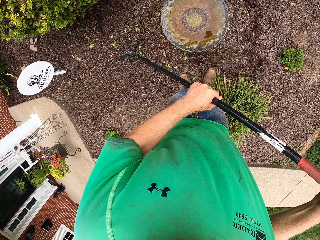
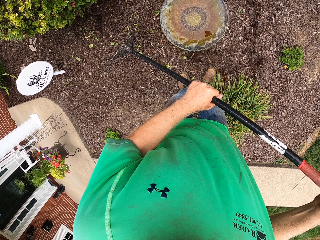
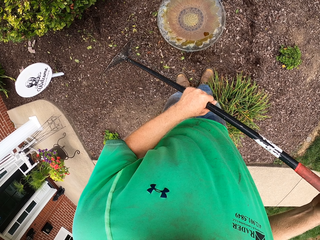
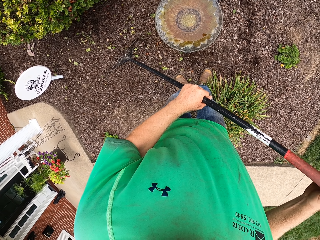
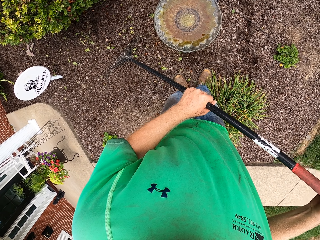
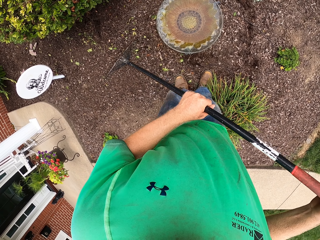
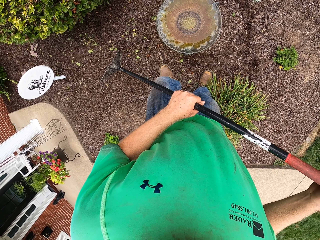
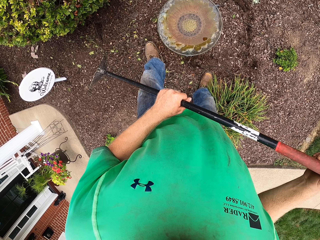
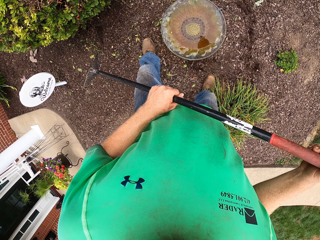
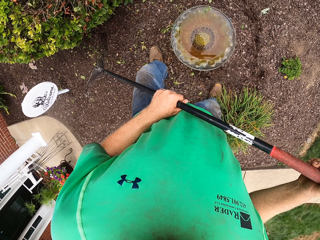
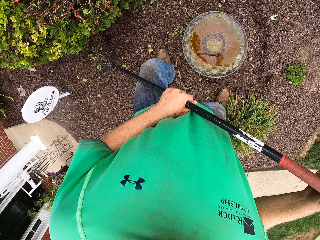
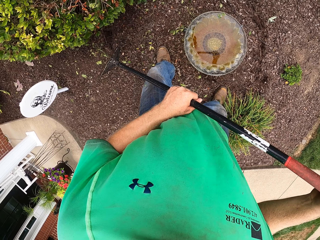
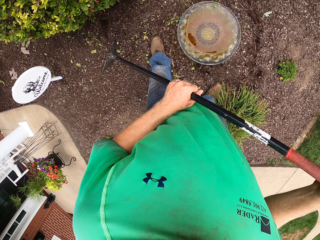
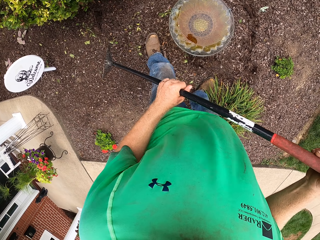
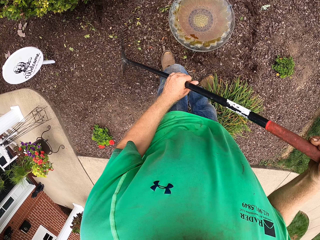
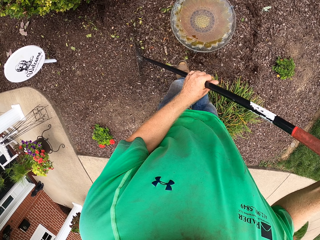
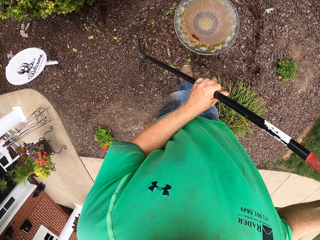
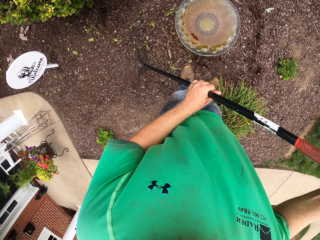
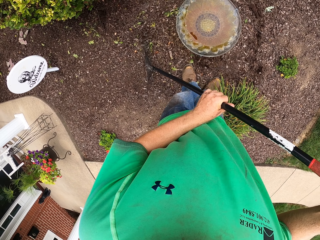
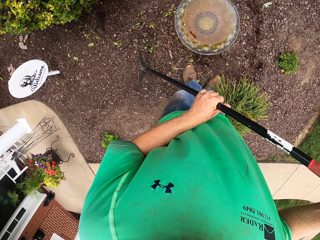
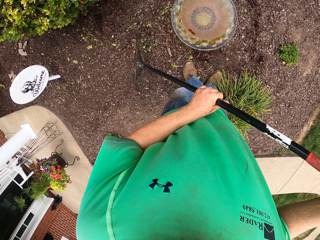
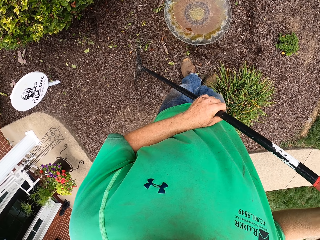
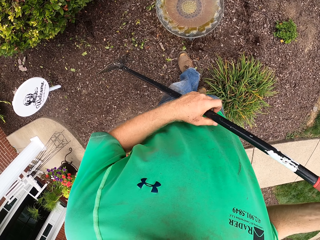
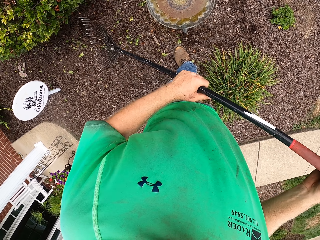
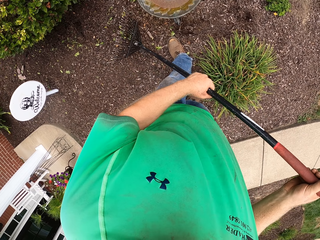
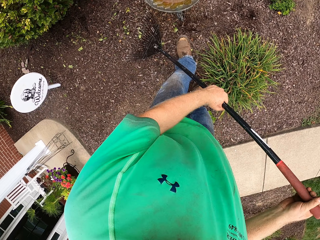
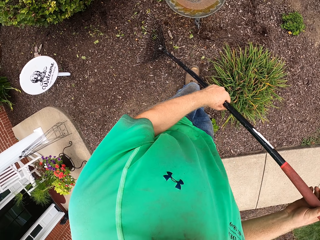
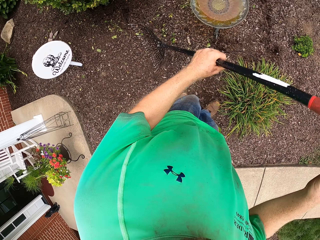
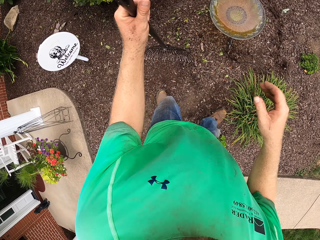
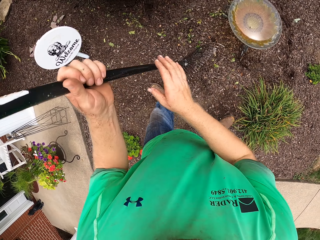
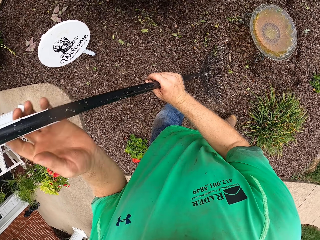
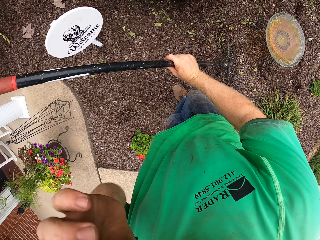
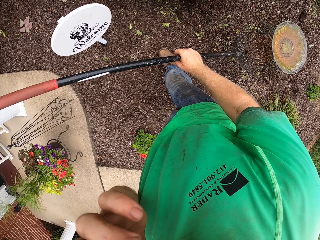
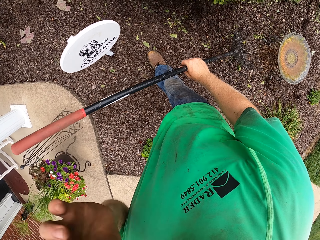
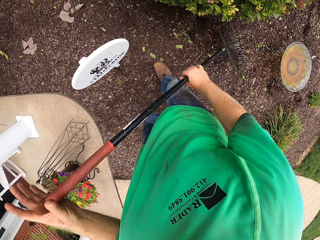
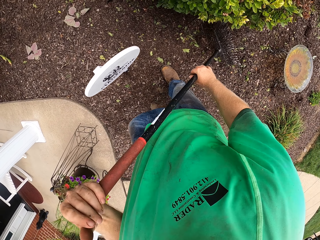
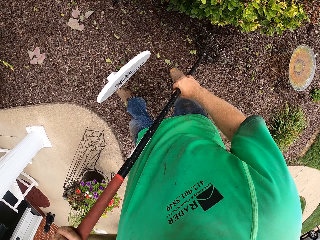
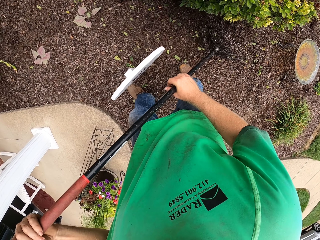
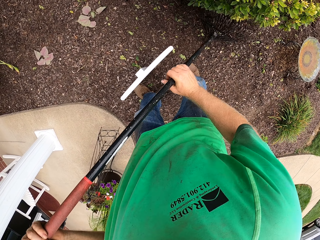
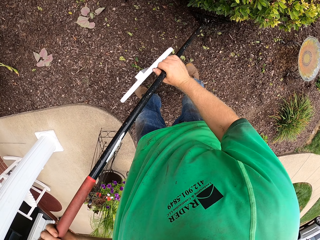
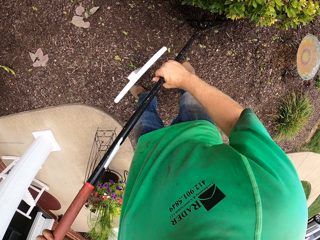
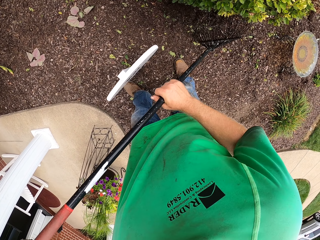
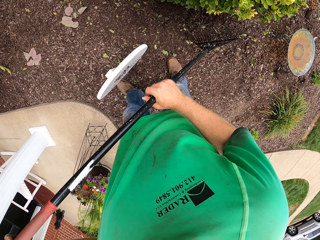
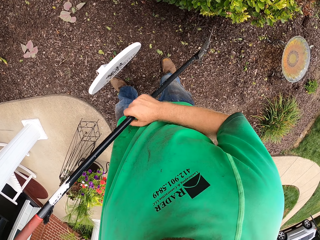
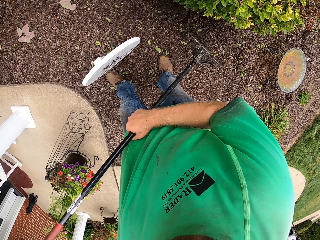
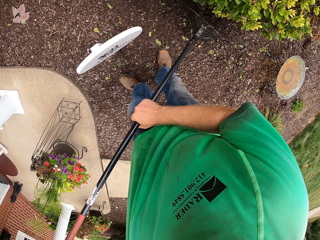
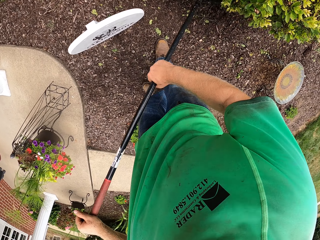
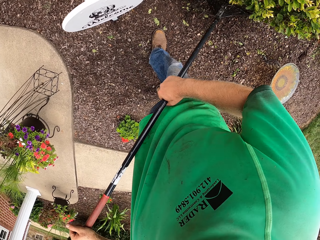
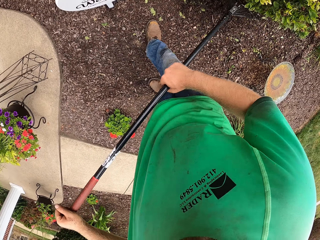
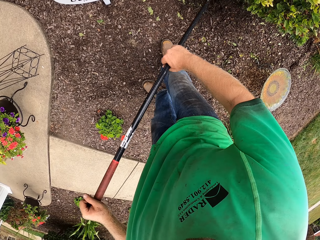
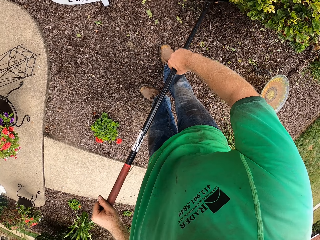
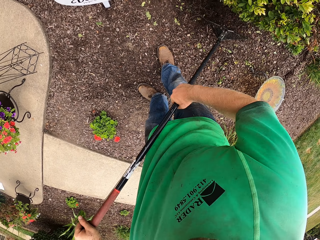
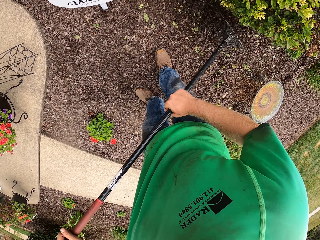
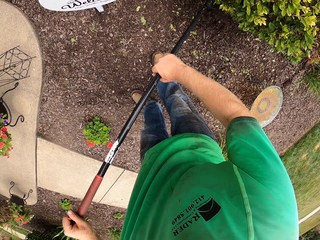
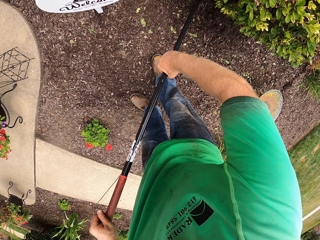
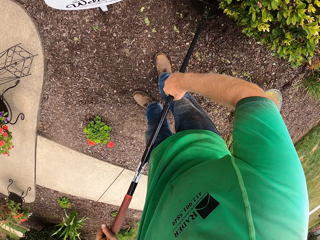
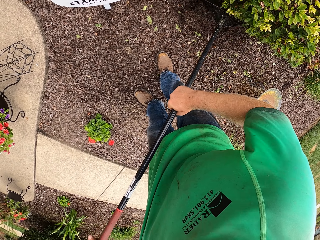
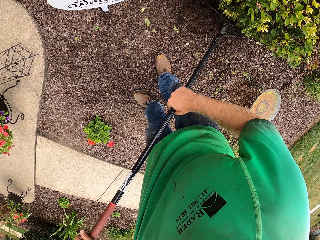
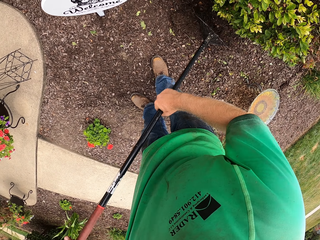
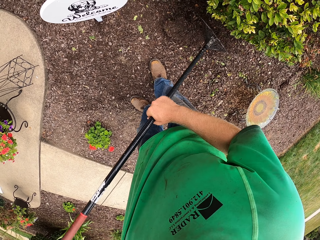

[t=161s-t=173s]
The camera wearer stomps his left foot on the ground. He rakes the leaves on the ground with the rake in both hands. He removes his left hand from the rake in his right hand to his face. He wipes the face. He holds the rake with both hands and rakes the leaves on the ground with the rake in both hands. He covers the cable with the leaves.

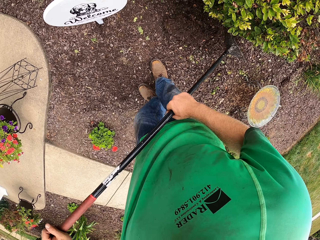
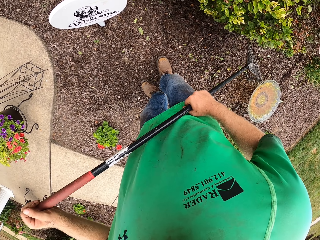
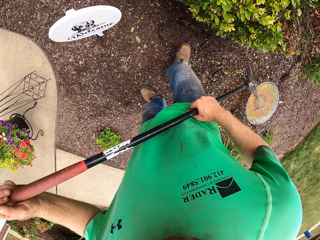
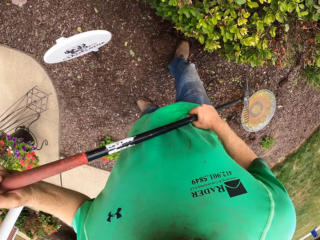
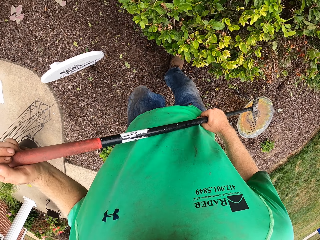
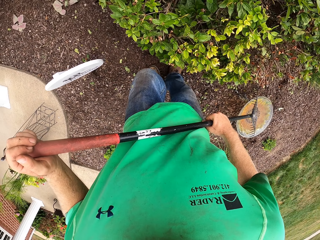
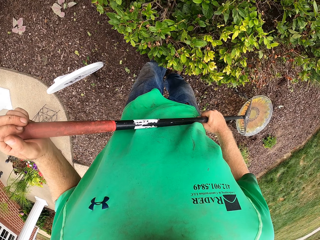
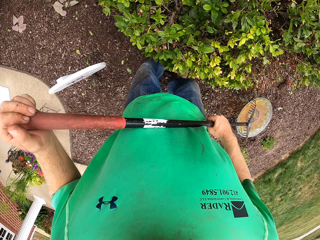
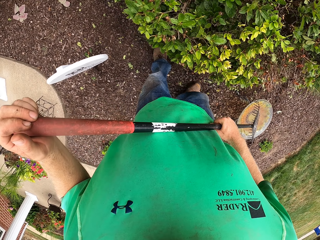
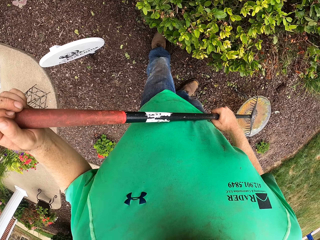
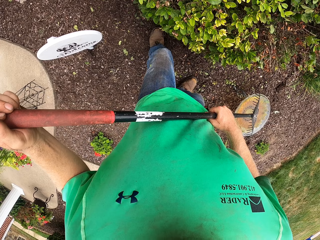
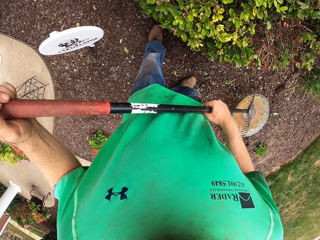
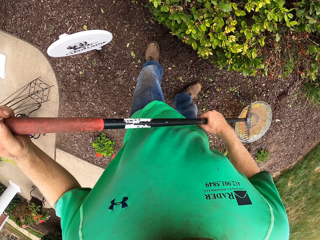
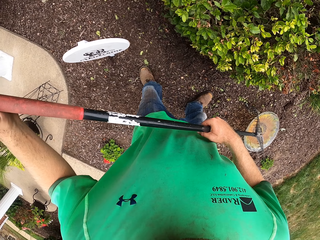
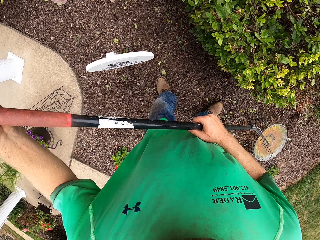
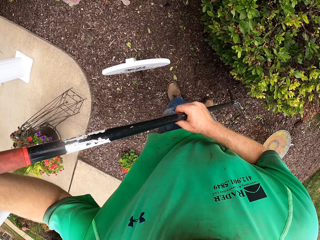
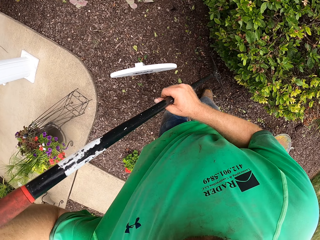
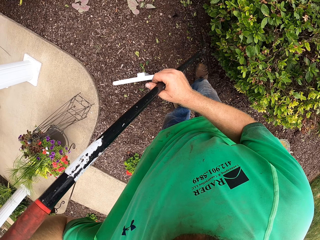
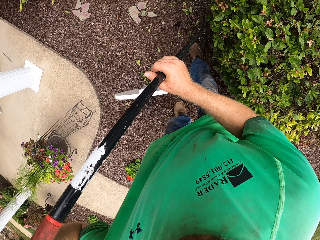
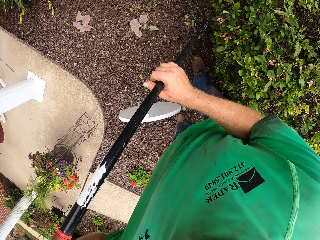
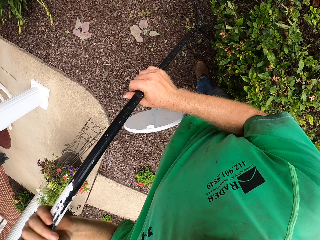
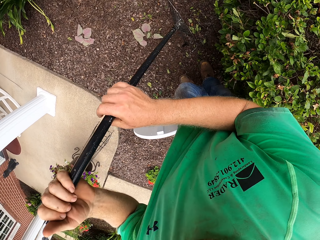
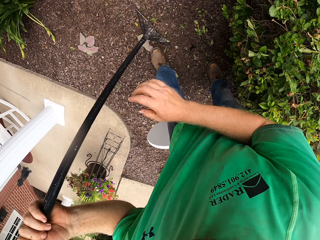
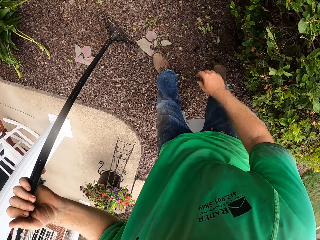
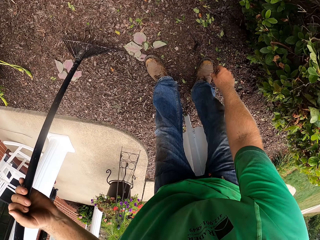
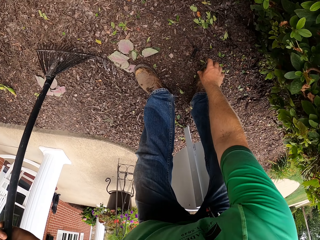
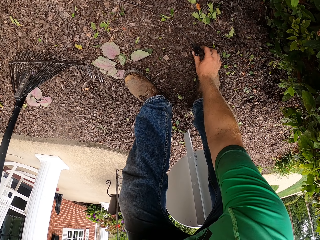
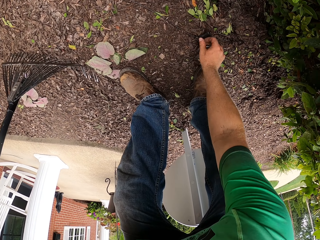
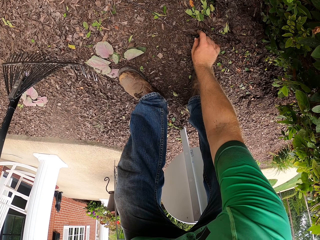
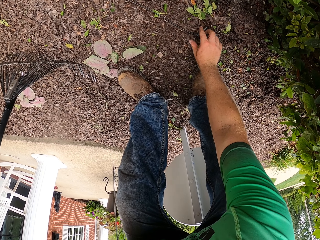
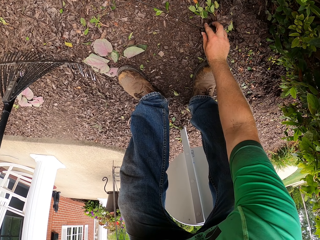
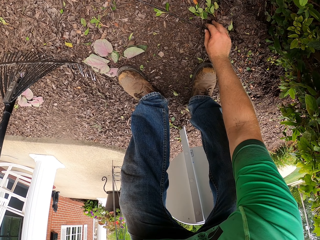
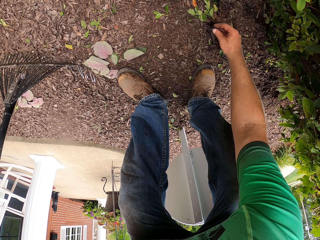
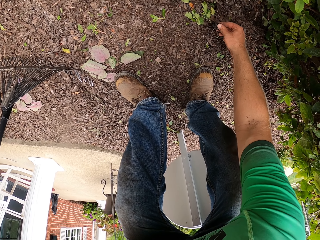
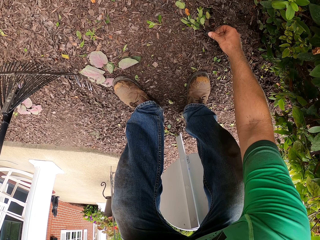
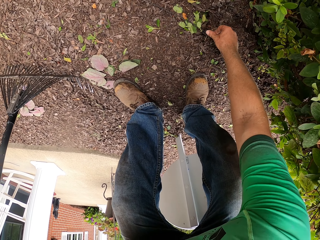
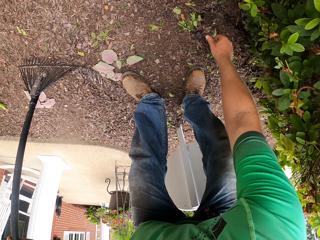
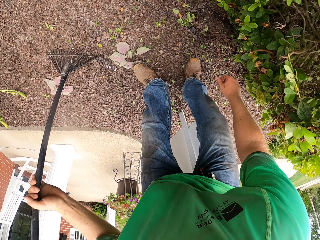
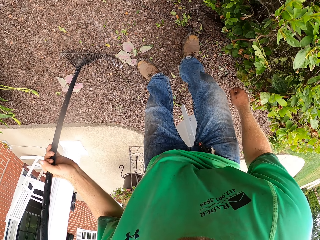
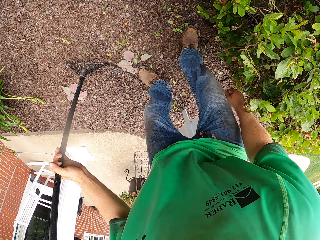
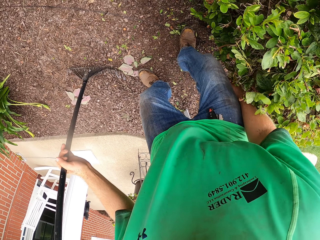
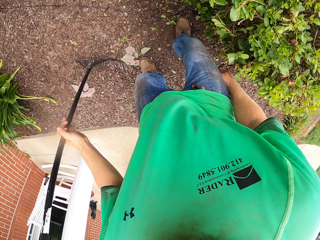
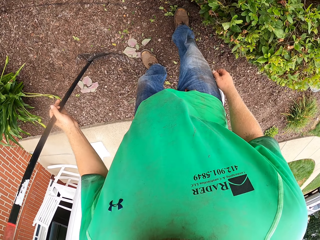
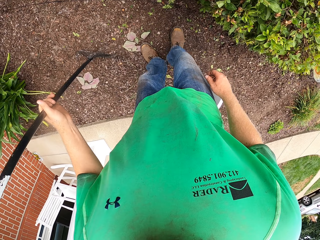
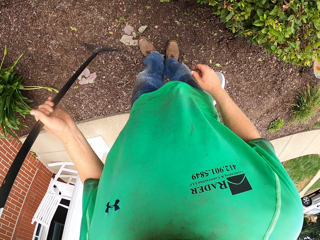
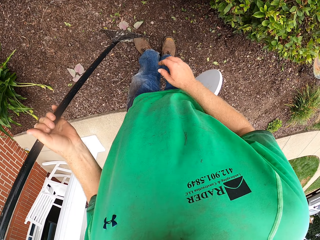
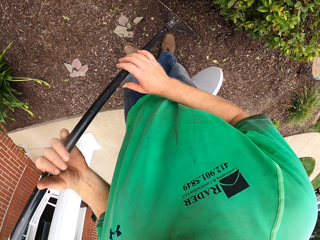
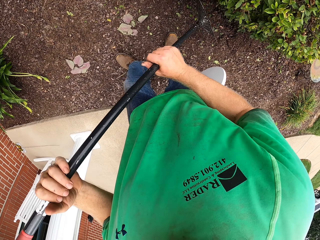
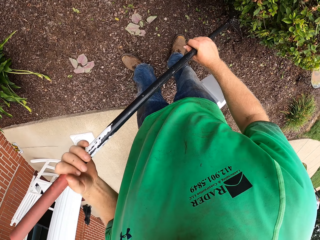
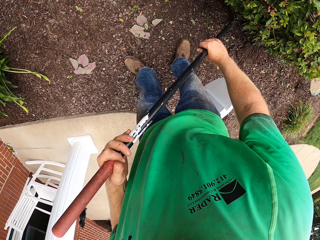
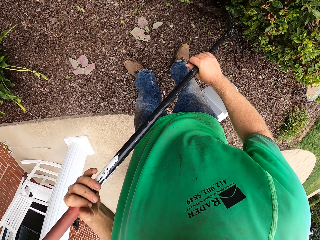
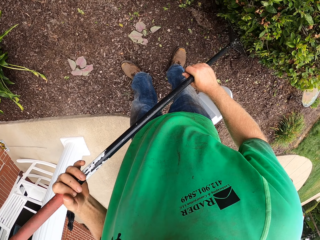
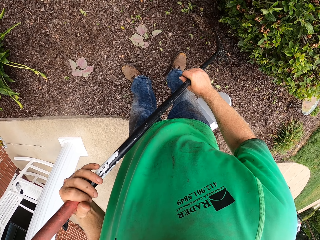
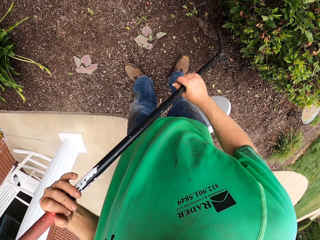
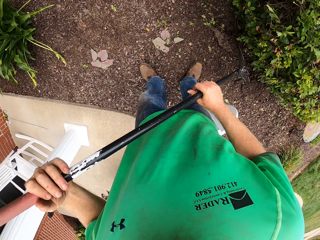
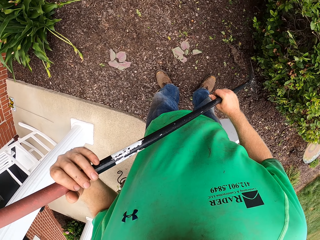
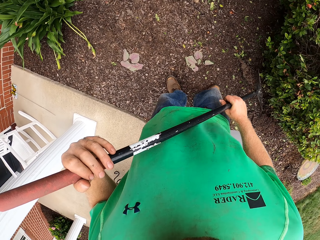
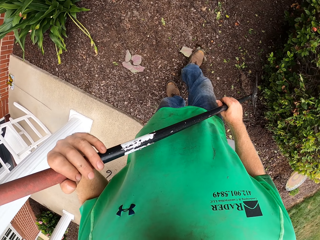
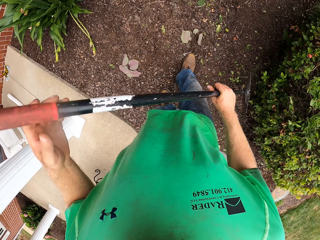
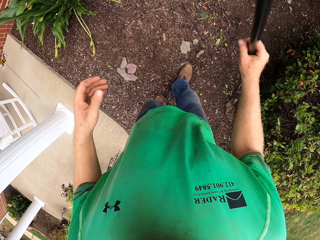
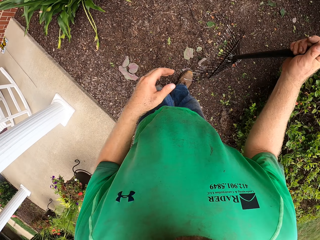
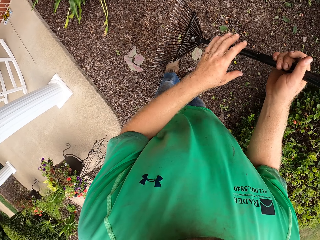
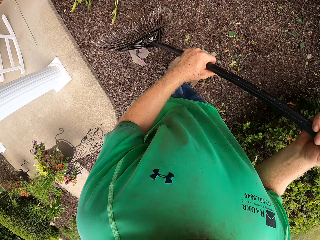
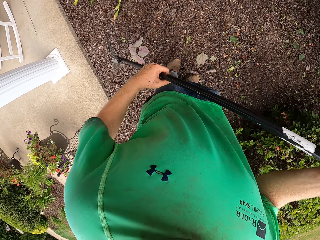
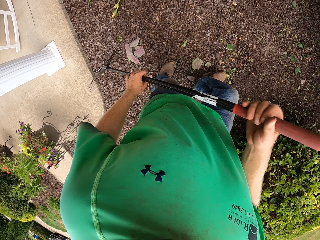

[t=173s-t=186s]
The camera wearer stomps both feet on the ground. He steps on the leaves. He removes his right hand from the rake in his left hand to his face. He puts a wire into the ground with his right hand. He adjusts the cable on the ground. He stomps his right foot on the ground. He steps on the cable. He holds the rake with both hands and rakes the leaves on the ground with the rake in both hands.
